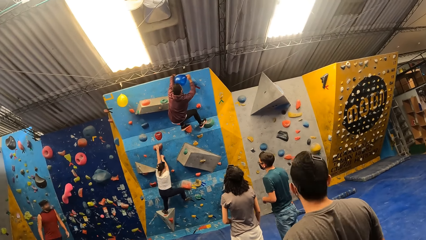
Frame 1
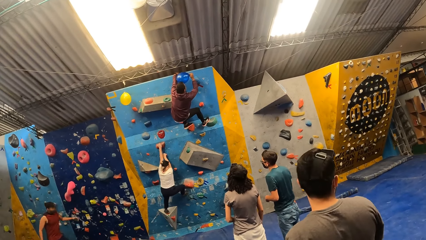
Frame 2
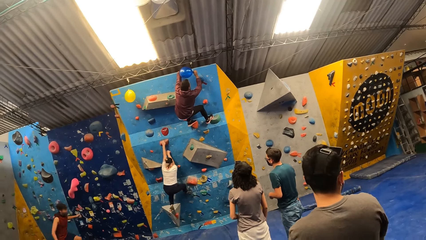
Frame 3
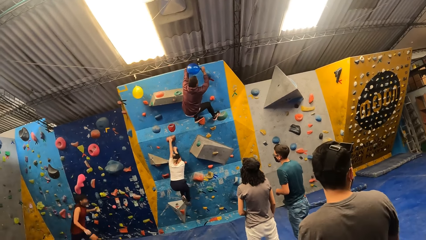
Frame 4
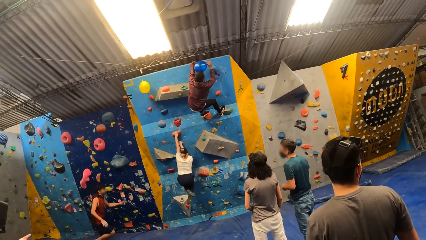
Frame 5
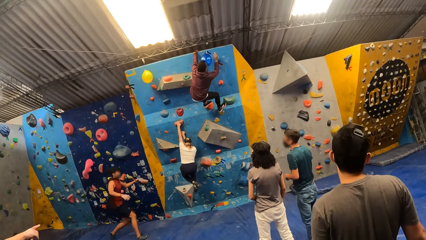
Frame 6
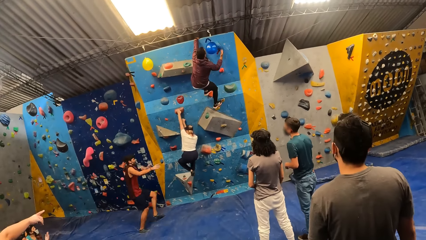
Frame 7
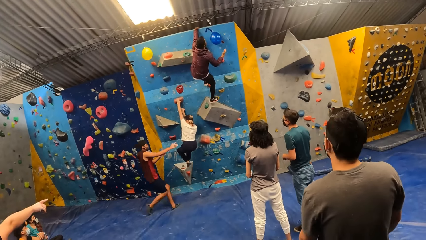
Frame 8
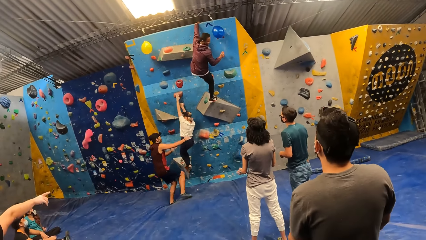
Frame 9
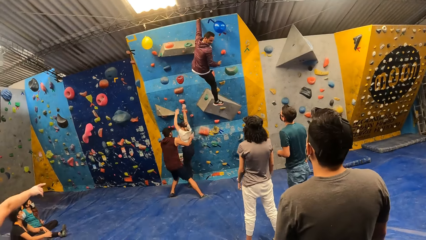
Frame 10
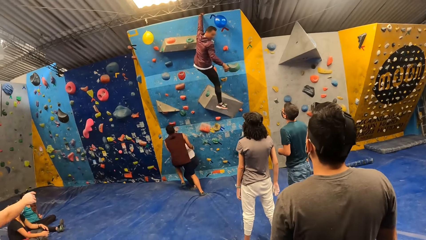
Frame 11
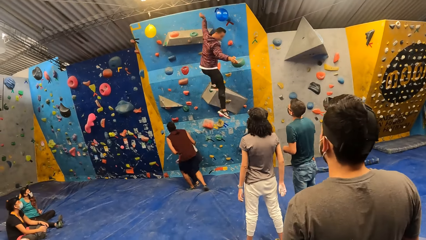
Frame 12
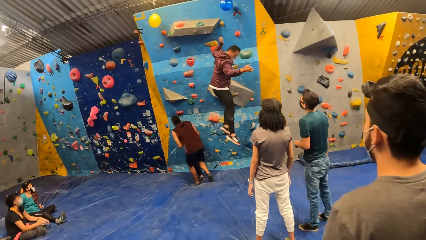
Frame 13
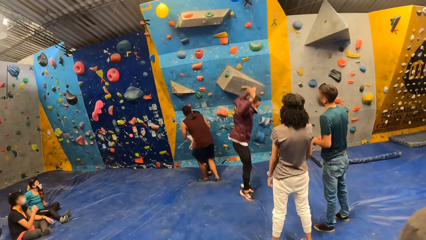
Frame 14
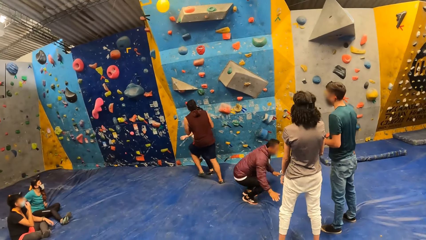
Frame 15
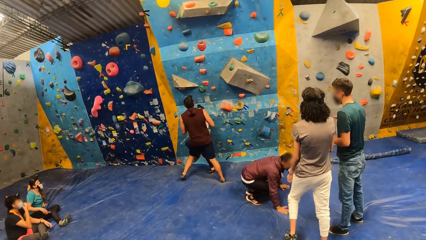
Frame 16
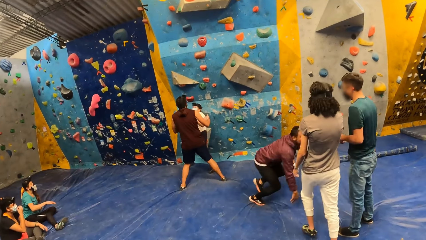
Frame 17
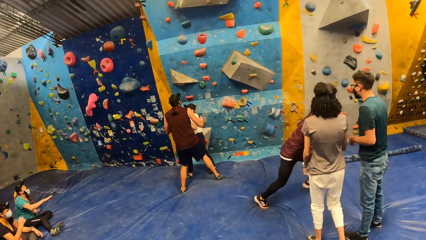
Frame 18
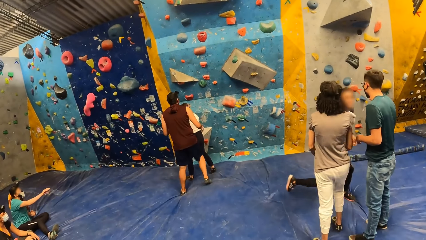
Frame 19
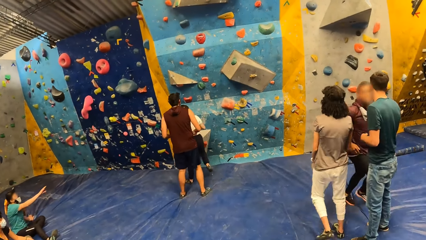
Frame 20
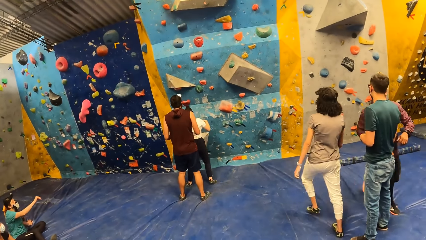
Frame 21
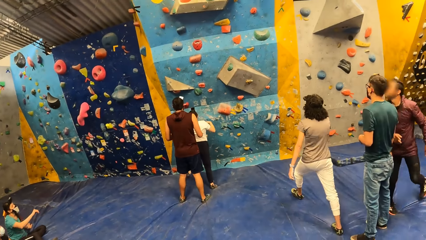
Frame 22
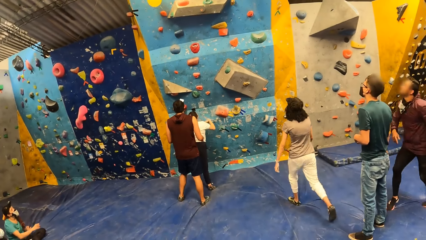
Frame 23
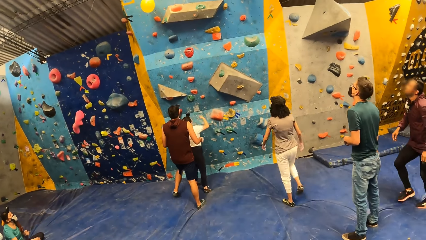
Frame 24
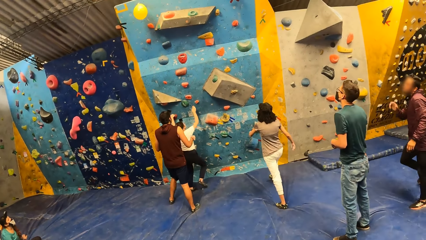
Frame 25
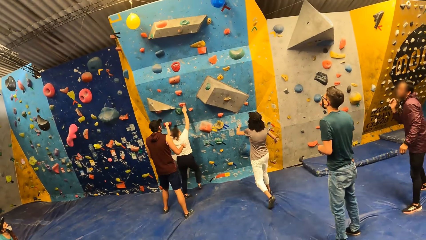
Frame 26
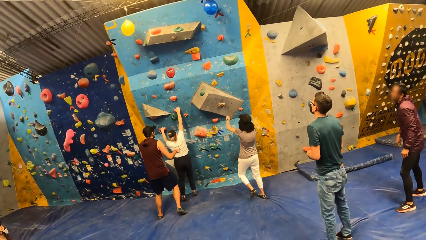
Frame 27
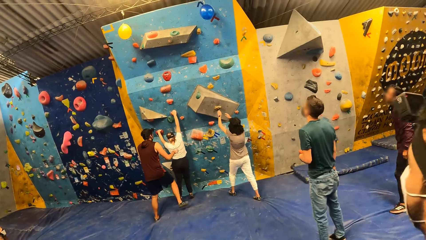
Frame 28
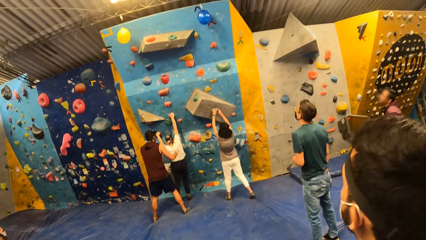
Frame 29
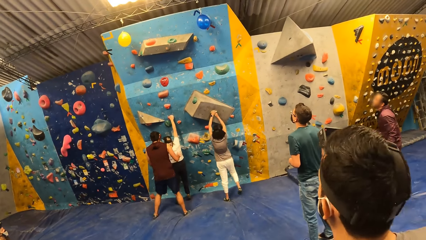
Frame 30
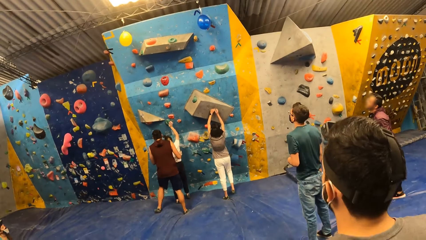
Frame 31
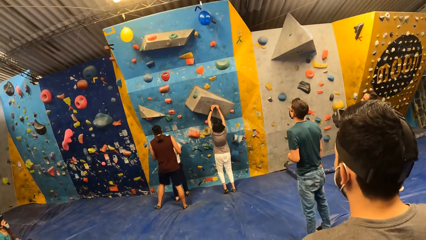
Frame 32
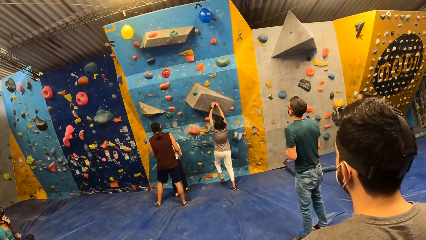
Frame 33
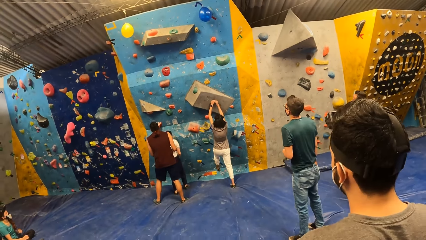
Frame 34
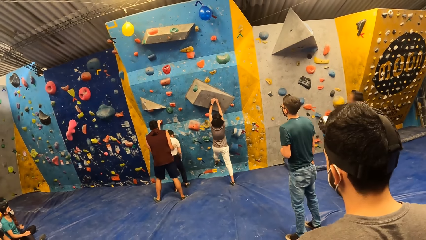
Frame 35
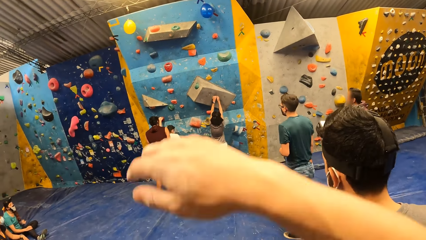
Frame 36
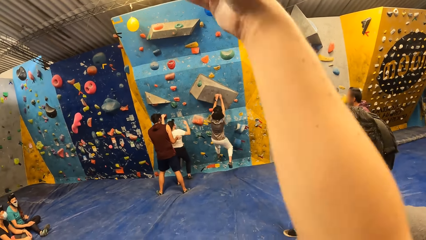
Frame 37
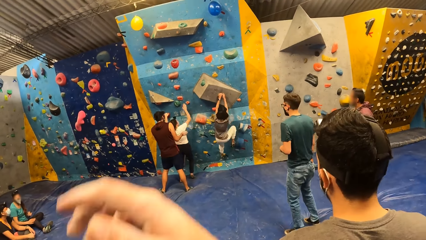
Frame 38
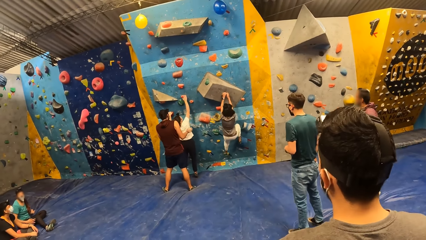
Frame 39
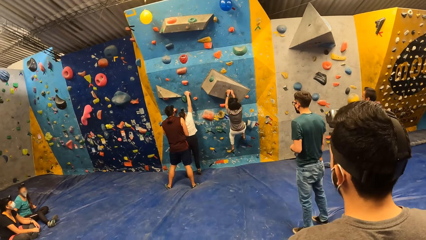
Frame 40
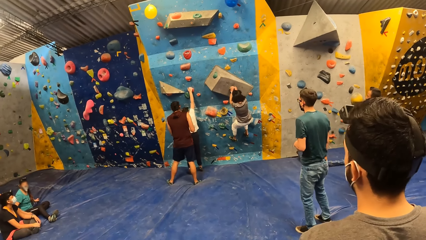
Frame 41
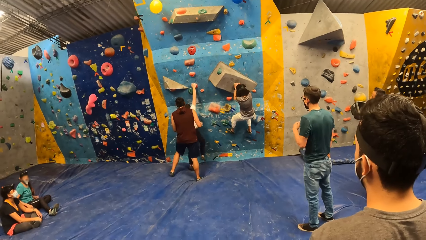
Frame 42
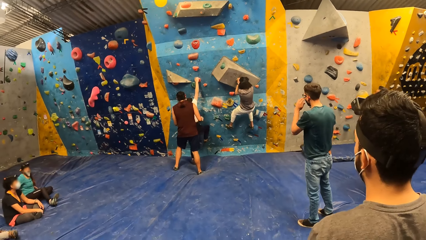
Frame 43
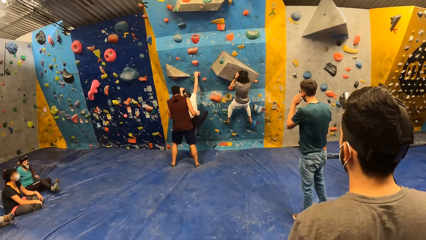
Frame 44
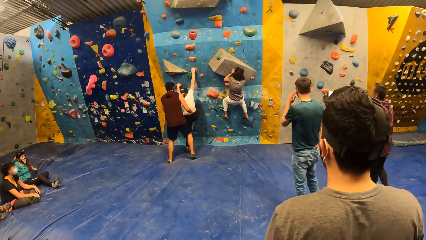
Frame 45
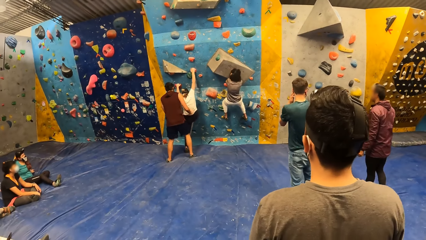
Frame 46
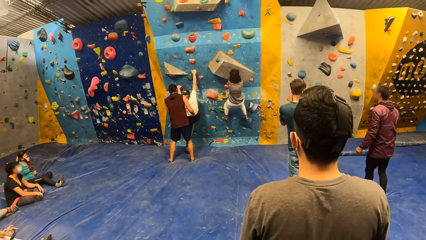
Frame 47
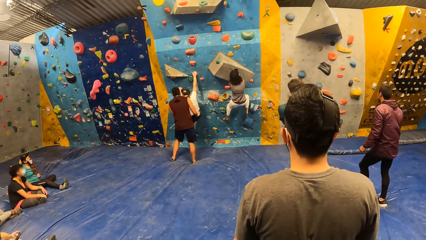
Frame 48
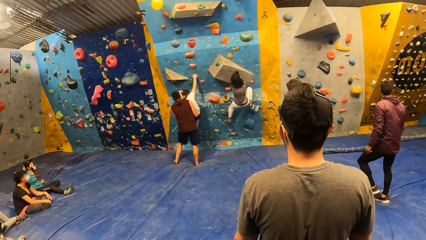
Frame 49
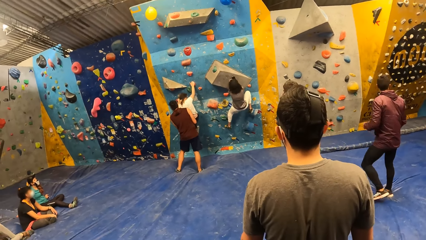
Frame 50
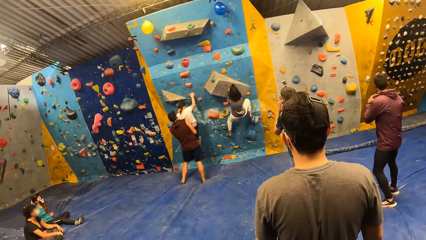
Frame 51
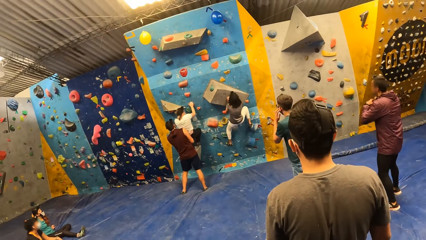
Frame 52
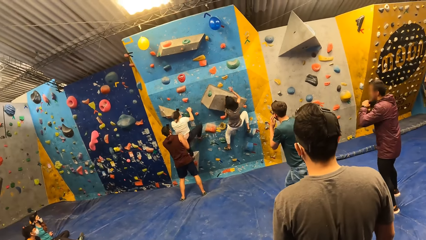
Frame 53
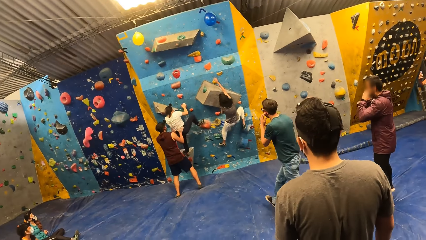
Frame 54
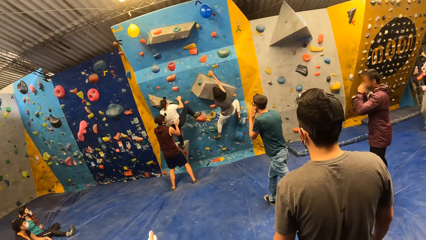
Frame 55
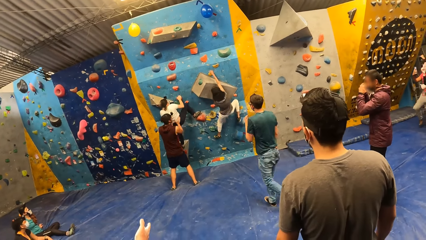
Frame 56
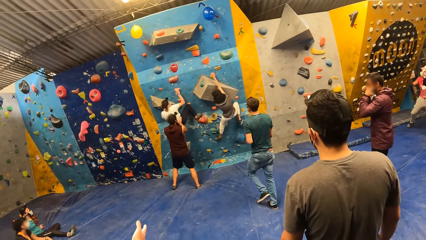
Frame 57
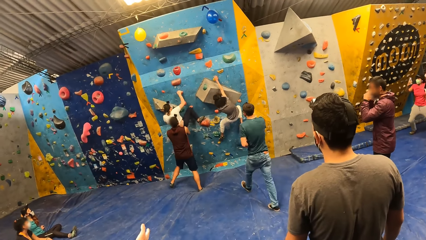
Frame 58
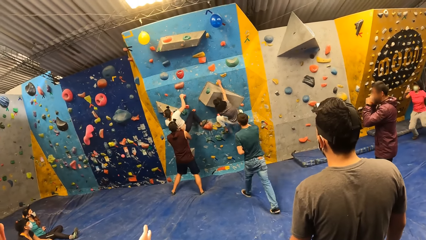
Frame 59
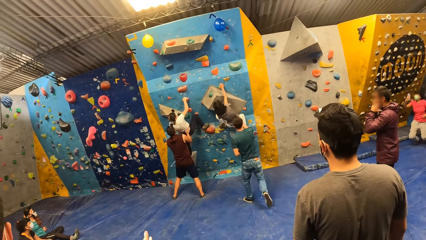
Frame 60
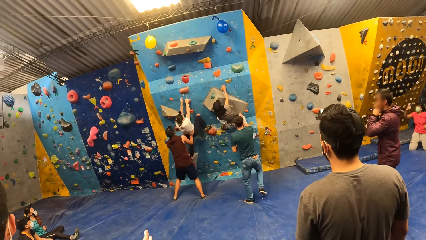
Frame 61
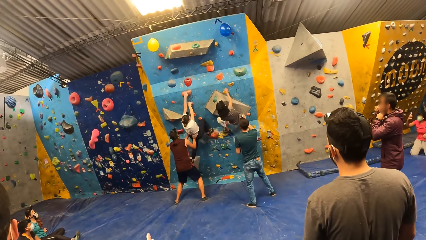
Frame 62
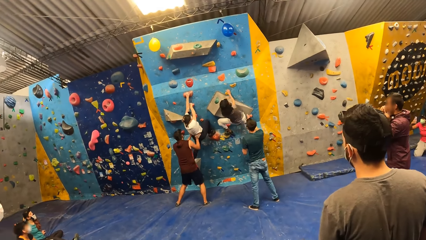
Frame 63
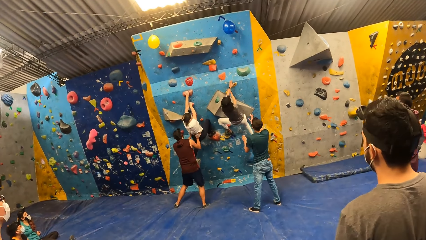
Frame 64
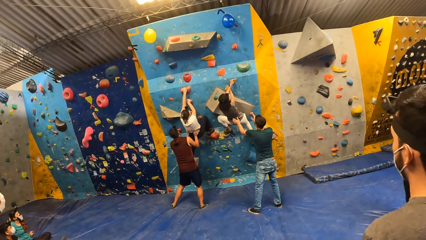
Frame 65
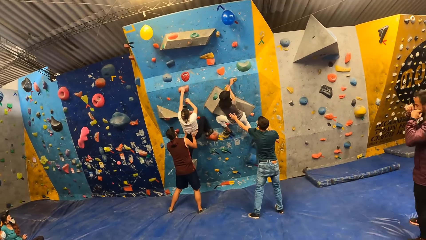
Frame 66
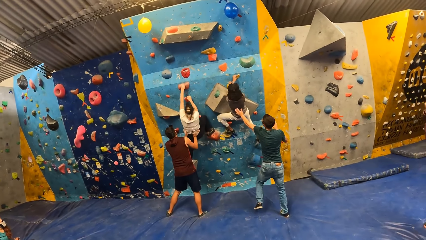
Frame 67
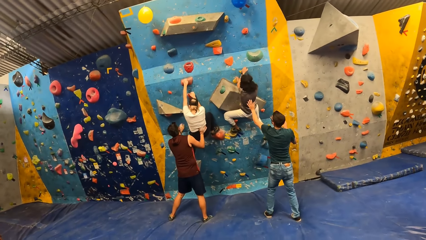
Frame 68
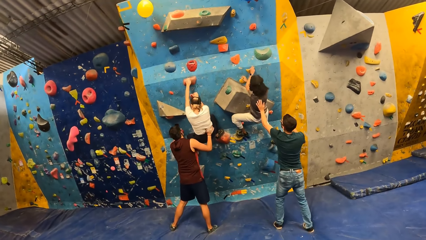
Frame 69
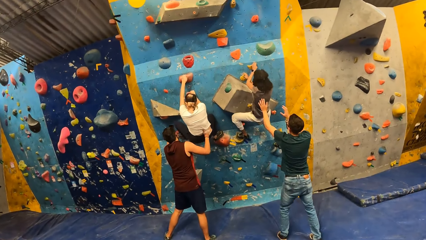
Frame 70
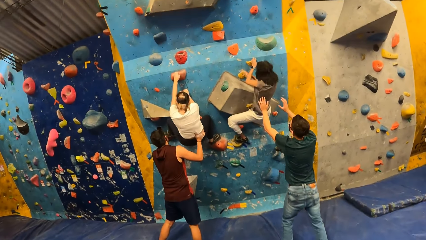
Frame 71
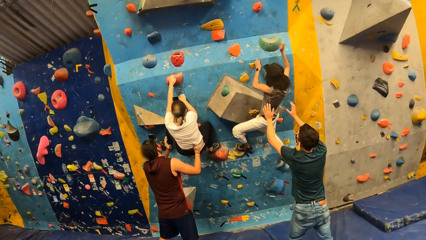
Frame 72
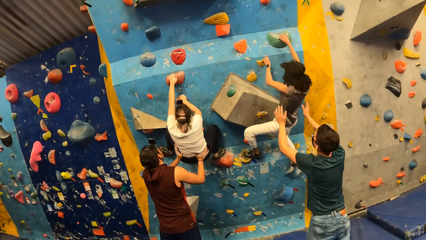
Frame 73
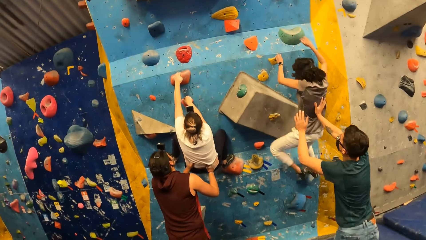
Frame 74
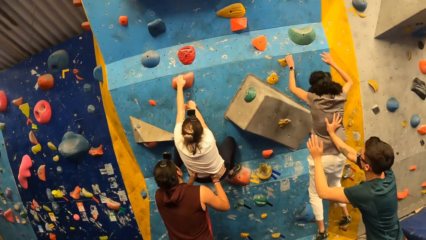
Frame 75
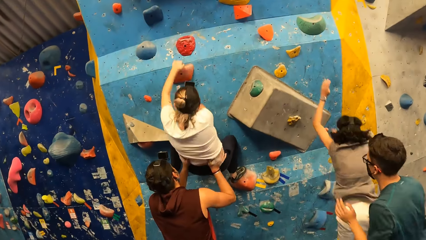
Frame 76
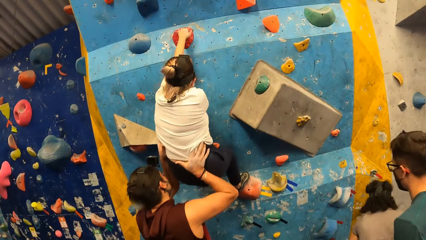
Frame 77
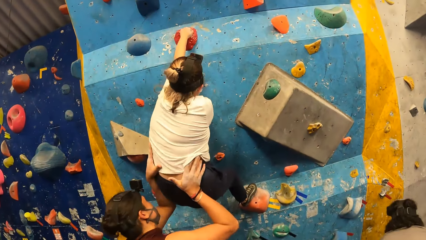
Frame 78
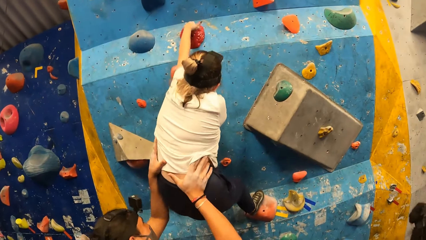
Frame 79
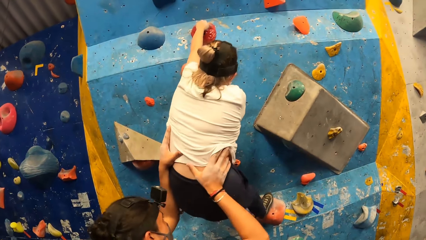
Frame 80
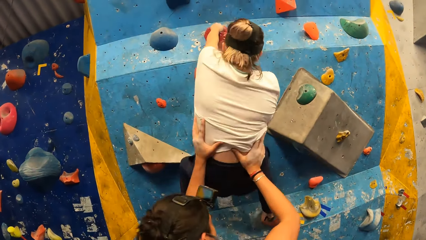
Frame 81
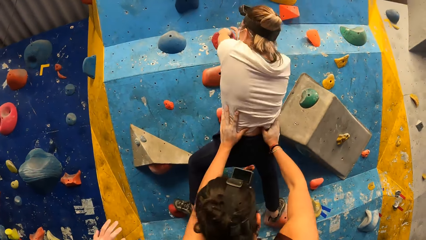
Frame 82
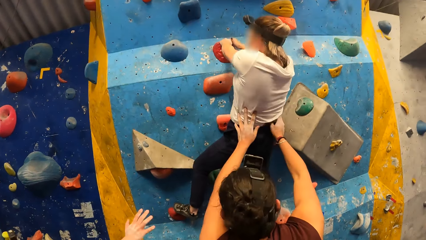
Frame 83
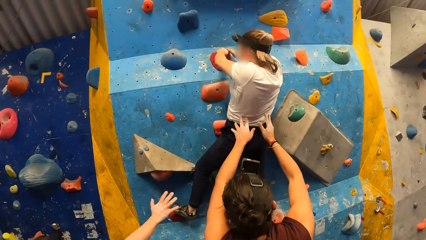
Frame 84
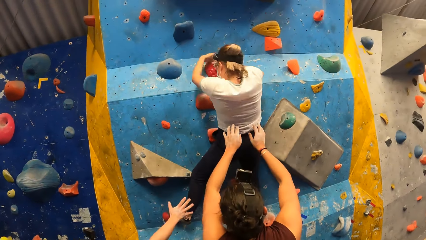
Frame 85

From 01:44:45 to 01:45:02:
A man runs towards the woman. The woman jumps down from the wall. Another man jumps down from the wall. Another woman walks towards the wall. The first woman climbs the wall with both hands. The other woman climbs the wall with both hands. The camera wearer stands in the house. They walk in the house. The other woman jumps down from the wall.
